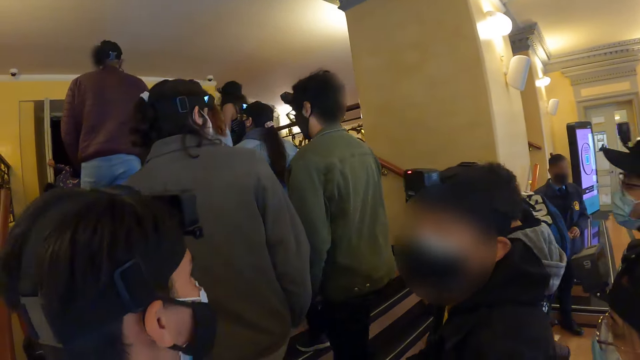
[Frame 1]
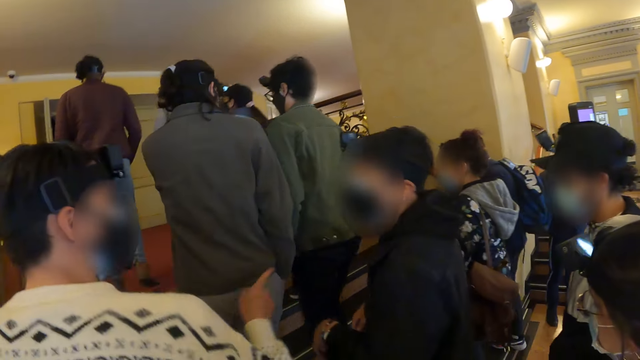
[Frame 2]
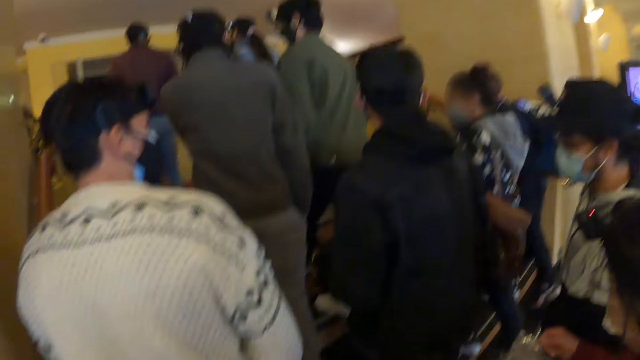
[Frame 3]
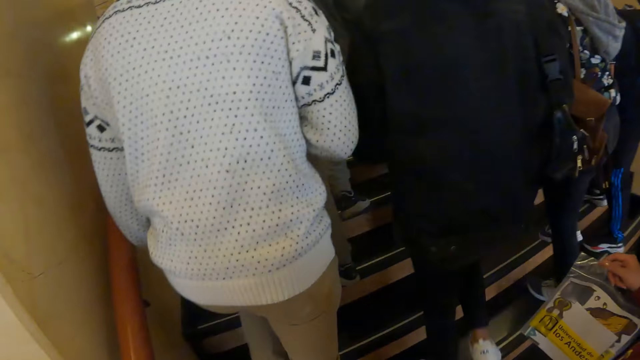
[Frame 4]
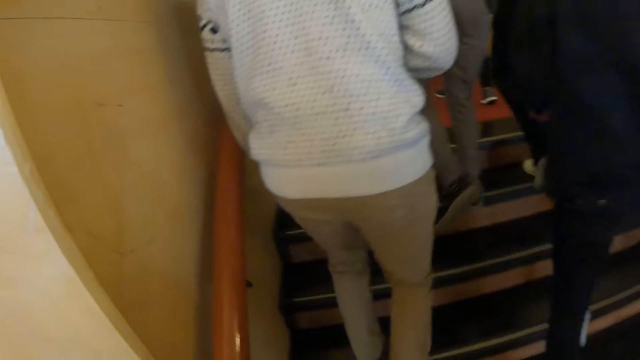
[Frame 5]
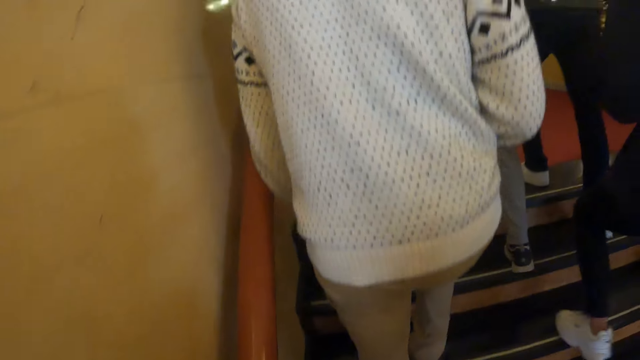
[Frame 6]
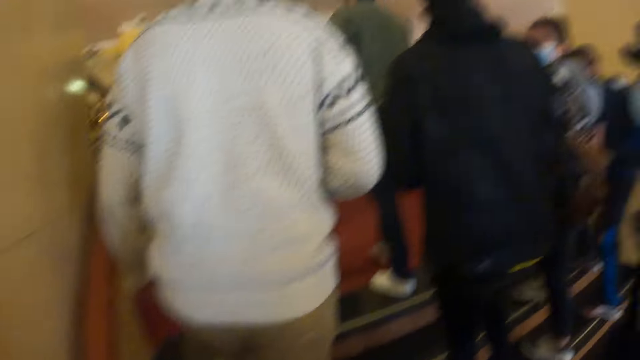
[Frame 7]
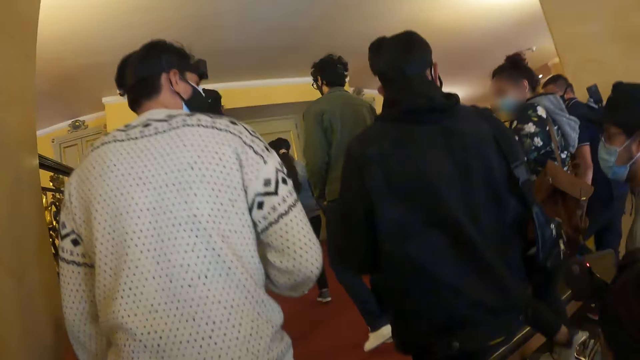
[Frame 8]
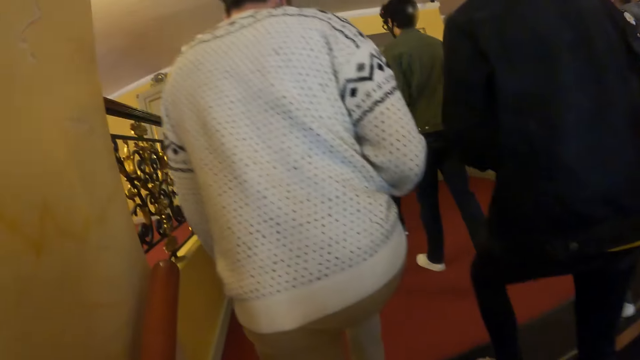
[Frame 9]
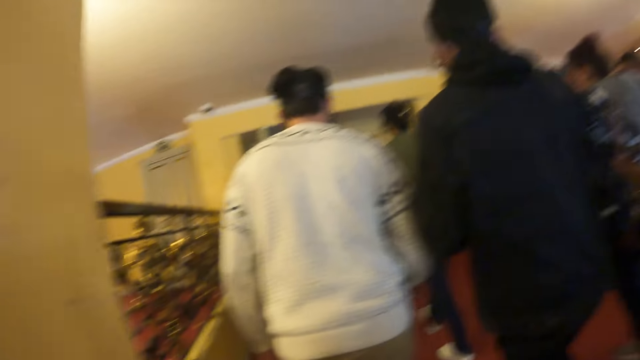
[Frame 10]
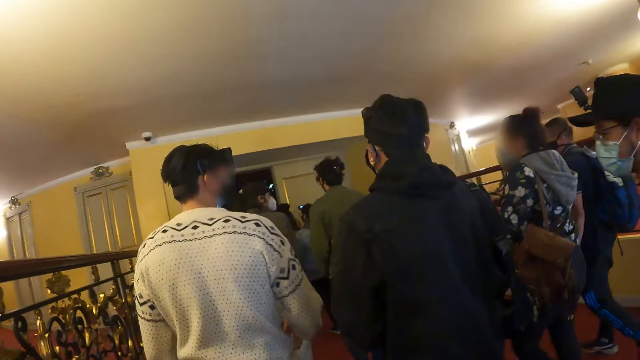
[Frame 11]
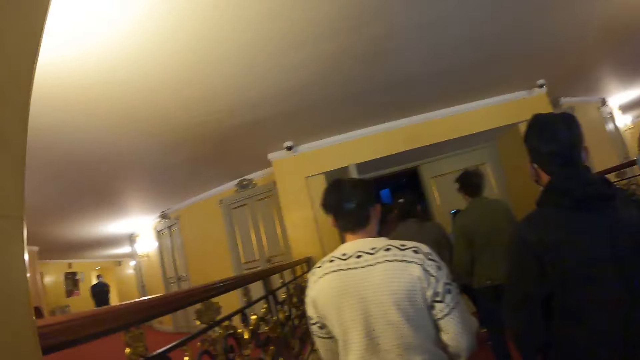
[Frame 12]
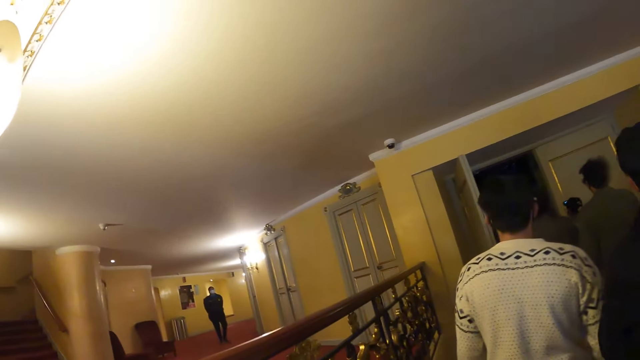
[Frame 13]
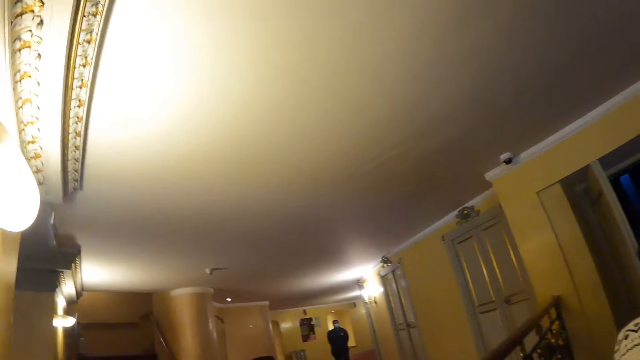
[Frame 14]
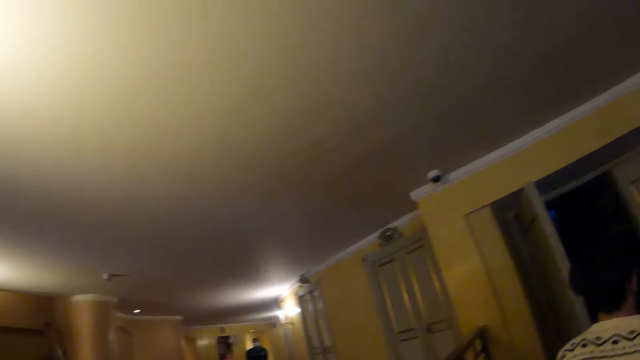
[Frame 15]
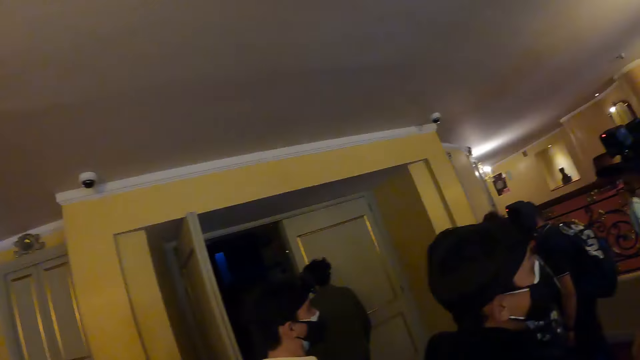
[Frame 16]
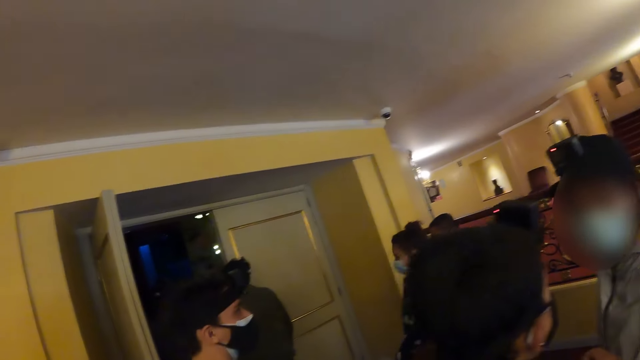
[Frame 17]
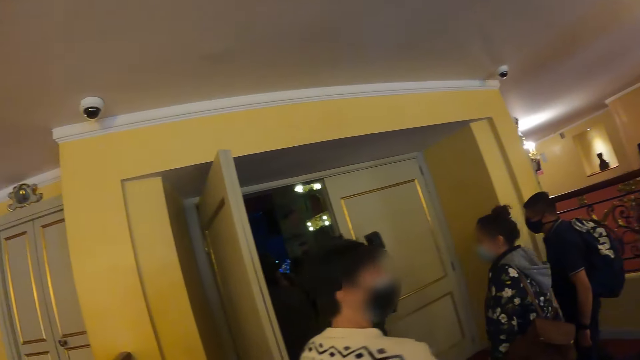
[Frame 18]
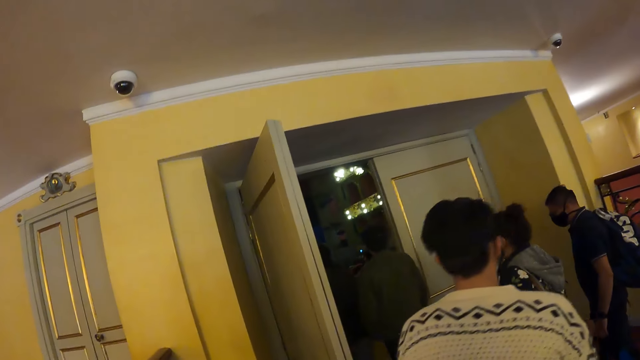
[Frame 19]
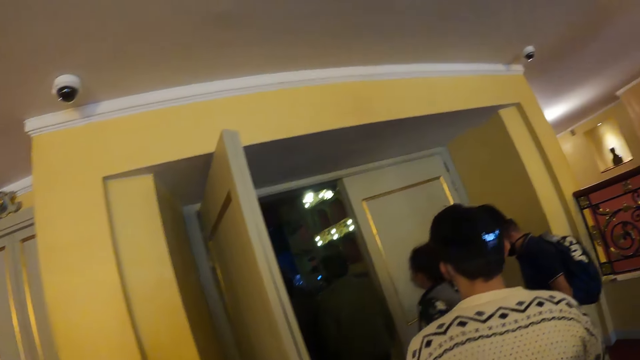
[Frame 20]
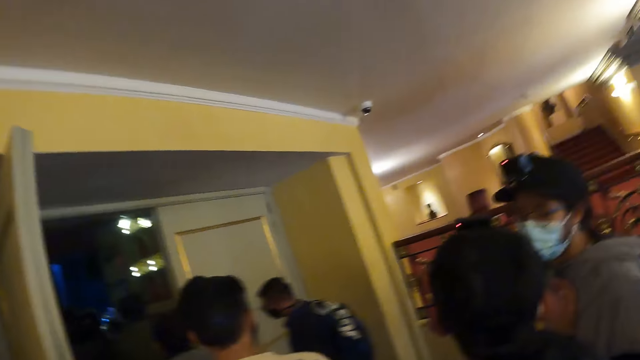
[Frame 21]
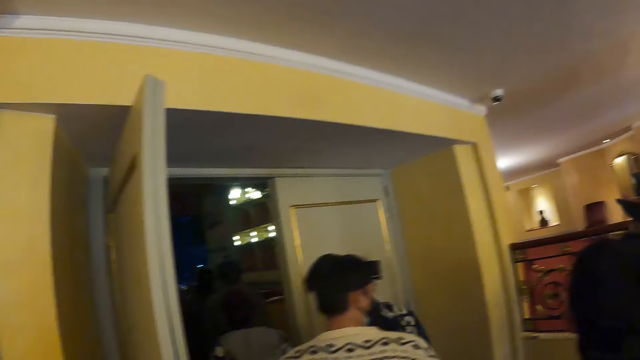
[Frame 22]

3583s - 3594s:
The man walks around and points a finger. The camera wearer walks around in the floor. They look around.

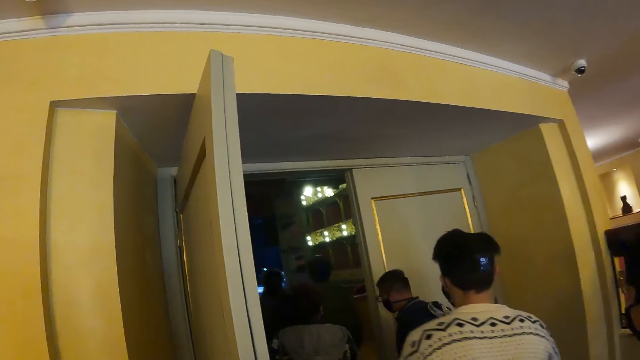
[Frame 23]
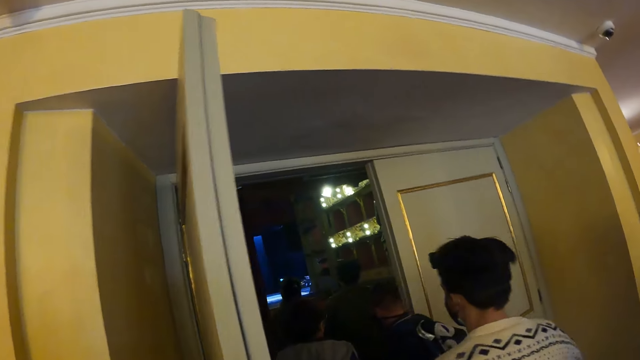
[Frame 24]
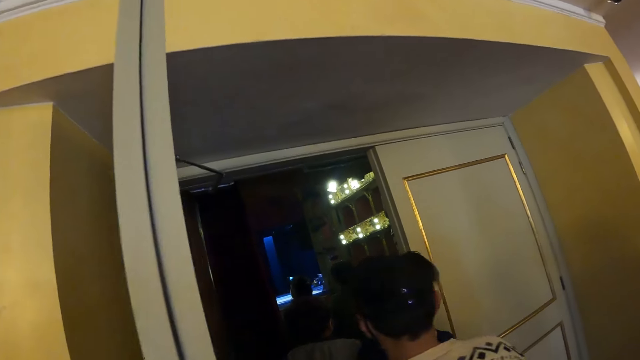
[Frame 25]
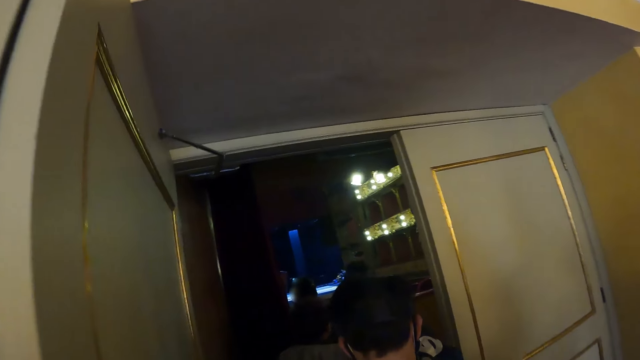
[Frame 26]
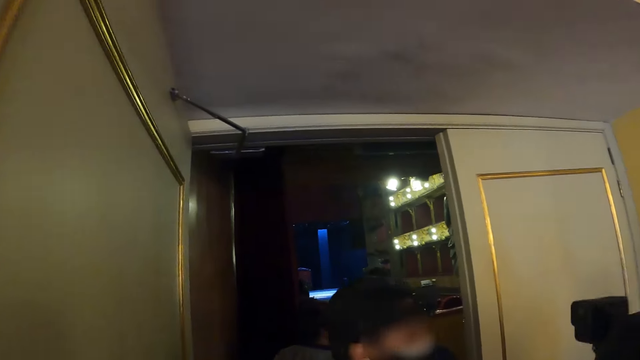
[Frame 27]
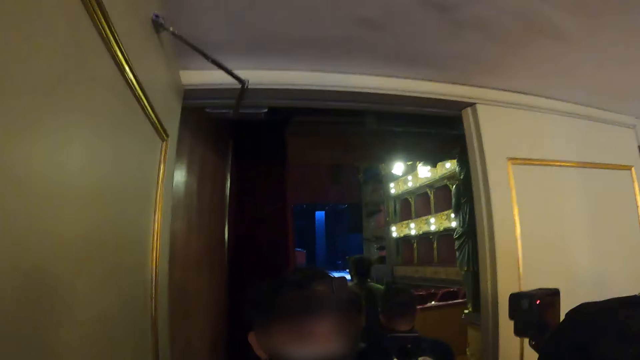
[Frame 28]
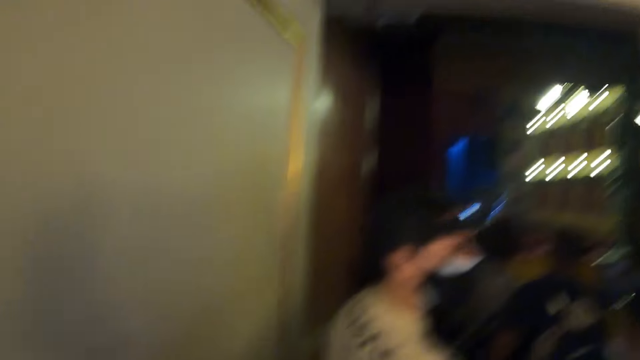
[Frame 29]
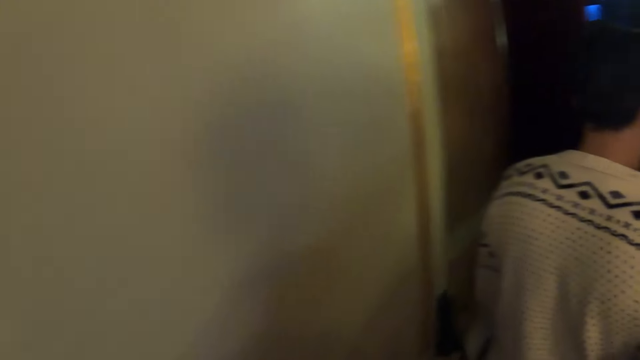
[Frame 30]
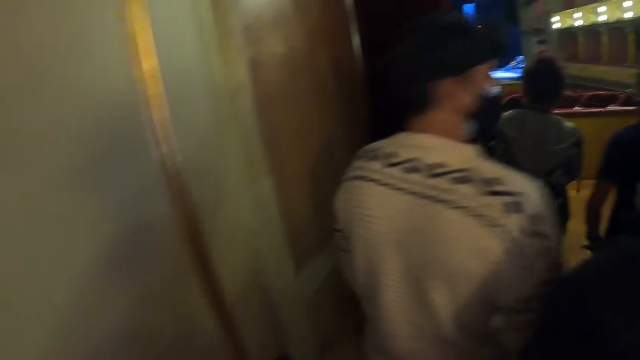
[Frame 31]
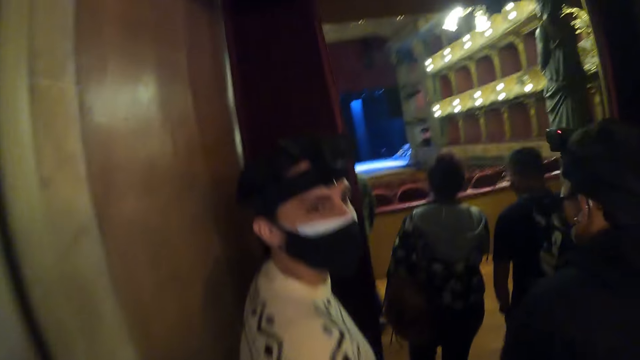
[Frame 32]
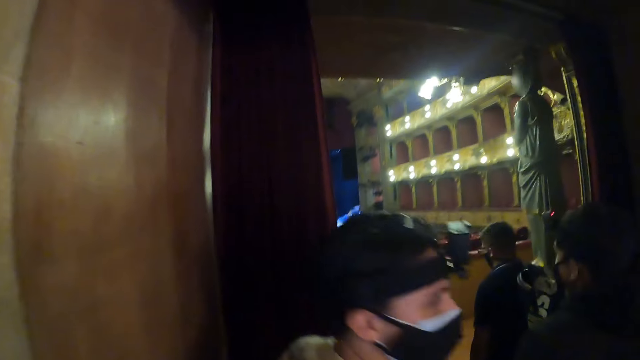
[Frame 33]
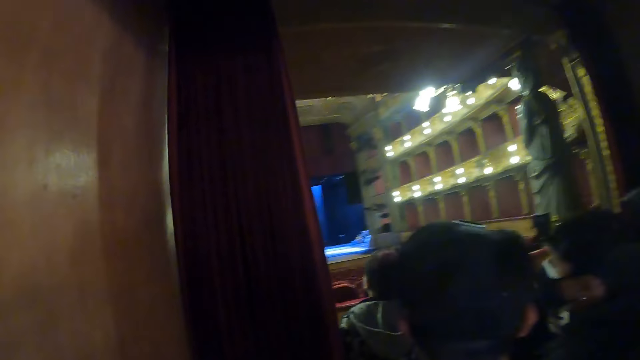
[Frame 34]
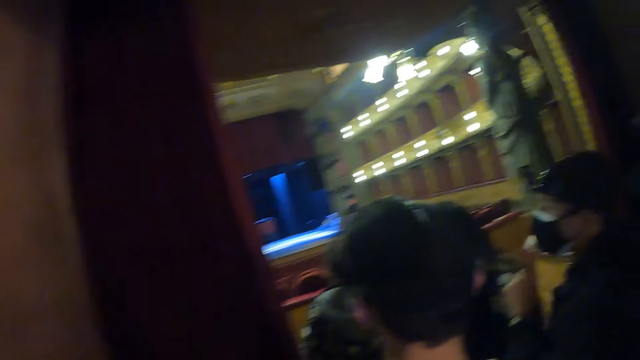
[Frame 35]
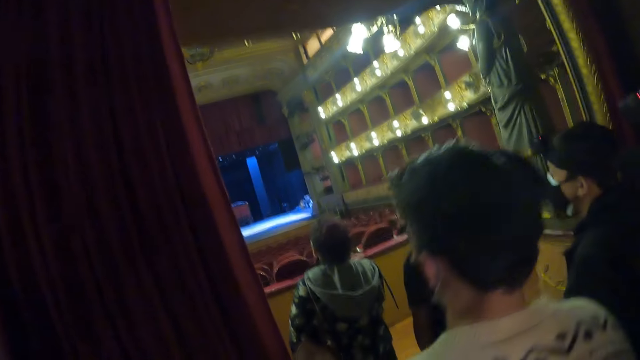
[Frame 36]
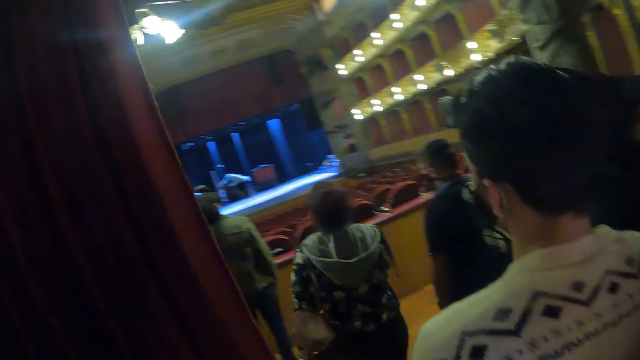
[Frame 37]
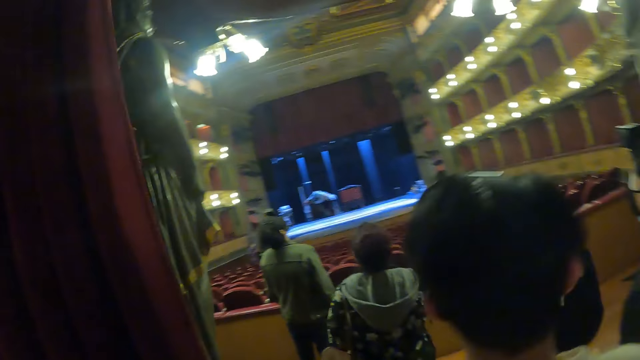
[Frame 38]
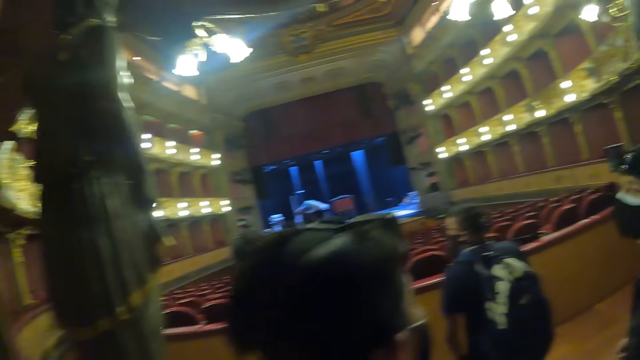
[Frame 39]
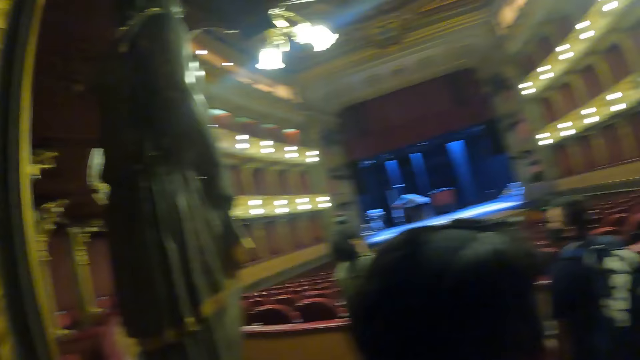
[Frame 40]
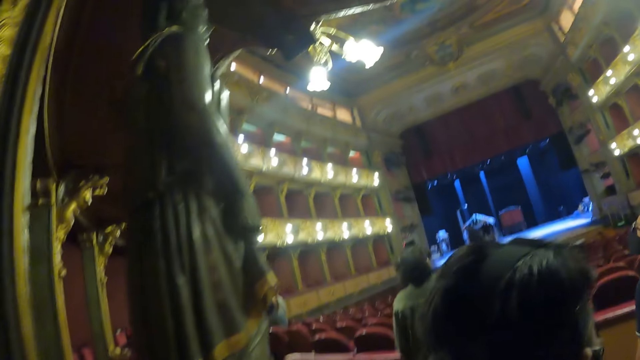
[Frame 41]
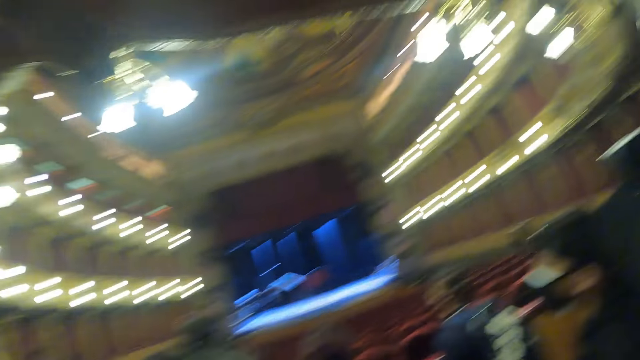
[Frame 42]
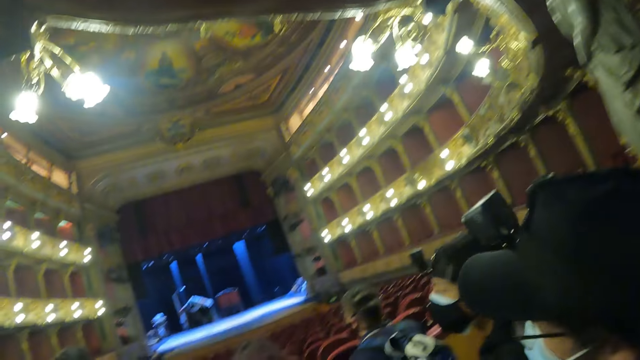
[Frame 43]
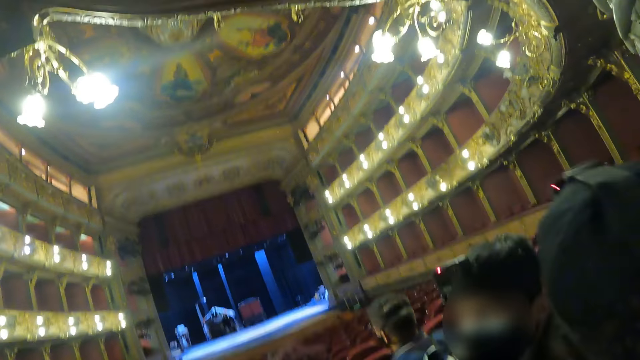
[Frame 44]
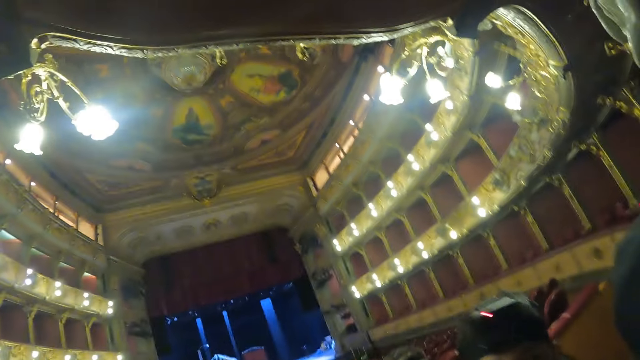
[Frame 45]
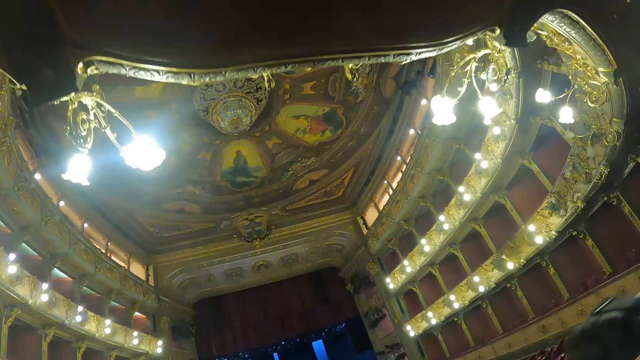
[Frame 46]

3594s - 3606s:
The camera wearer interacts with the man. They enter the room. They look around.
